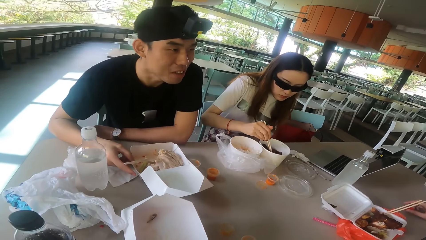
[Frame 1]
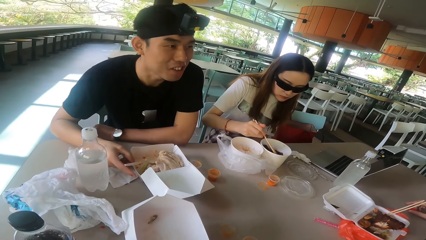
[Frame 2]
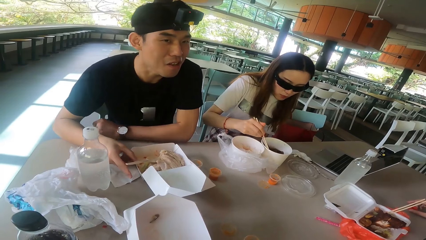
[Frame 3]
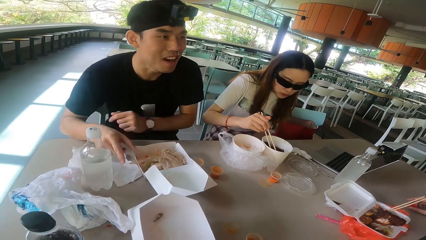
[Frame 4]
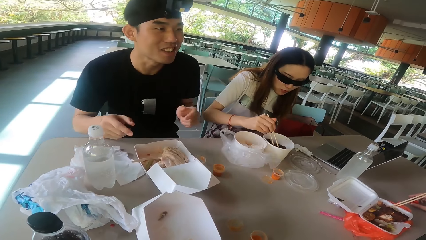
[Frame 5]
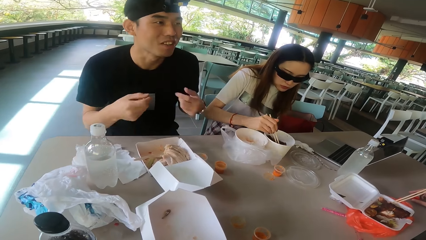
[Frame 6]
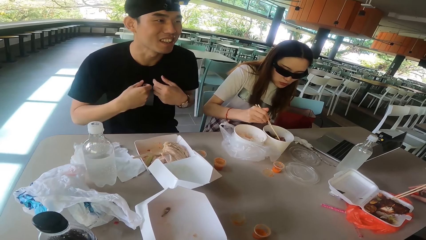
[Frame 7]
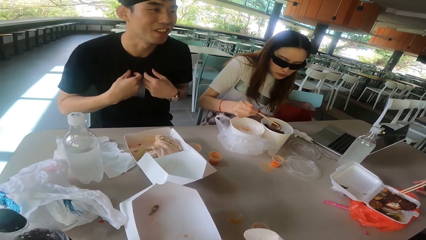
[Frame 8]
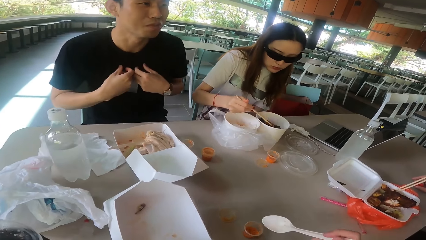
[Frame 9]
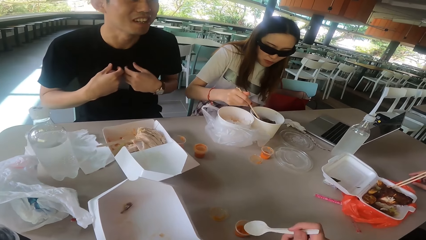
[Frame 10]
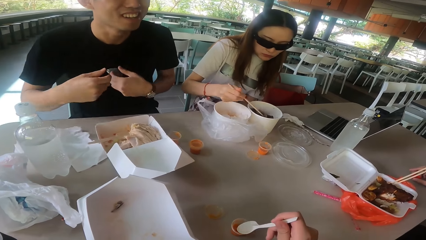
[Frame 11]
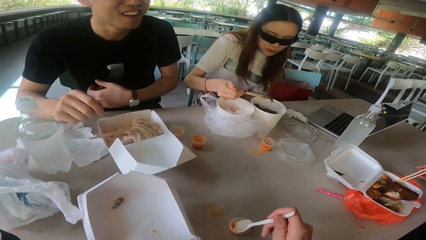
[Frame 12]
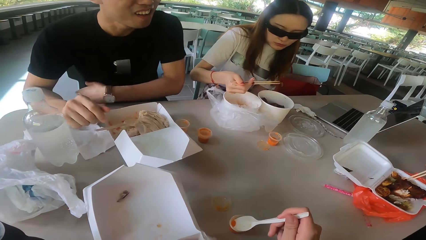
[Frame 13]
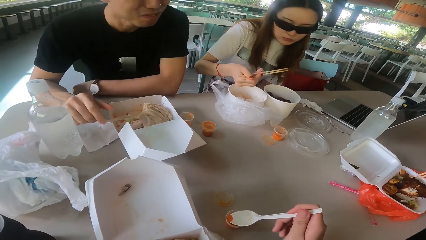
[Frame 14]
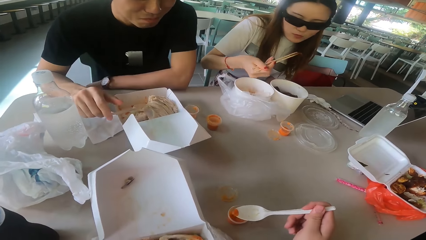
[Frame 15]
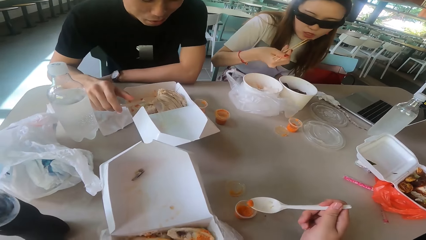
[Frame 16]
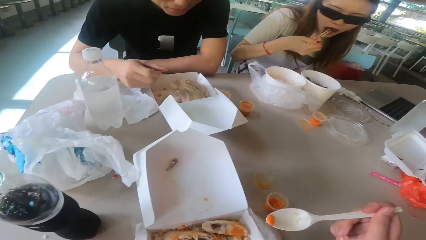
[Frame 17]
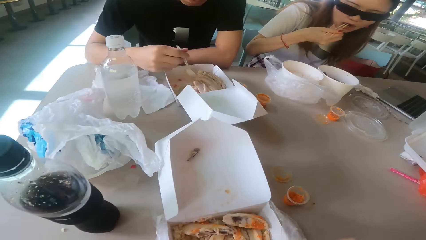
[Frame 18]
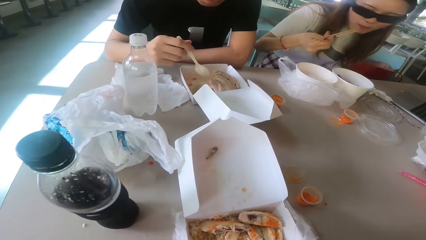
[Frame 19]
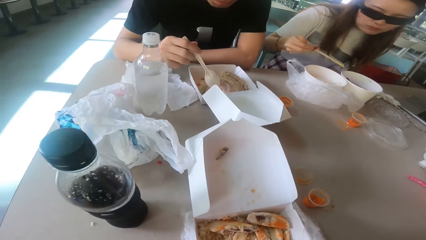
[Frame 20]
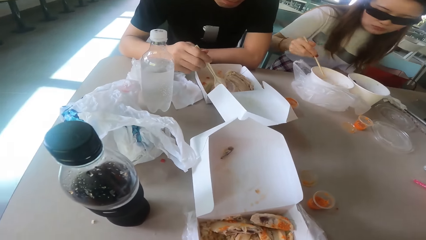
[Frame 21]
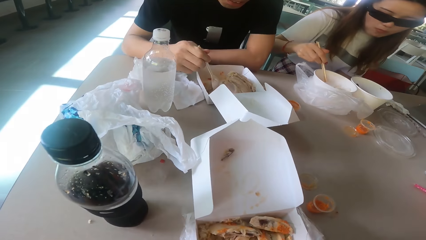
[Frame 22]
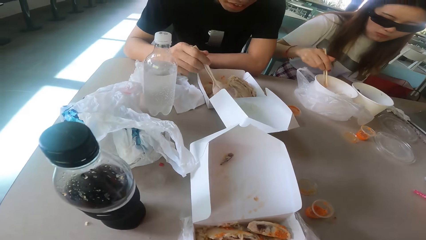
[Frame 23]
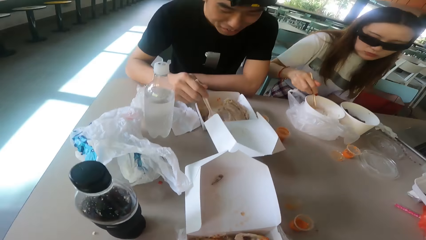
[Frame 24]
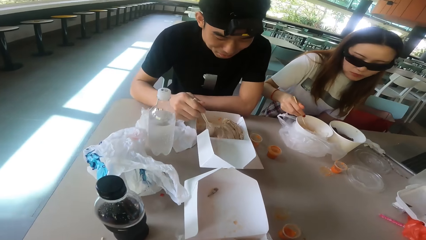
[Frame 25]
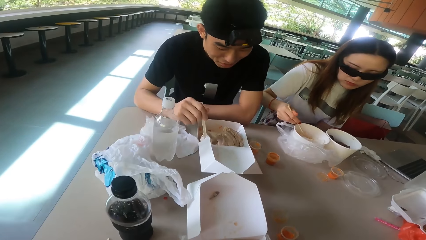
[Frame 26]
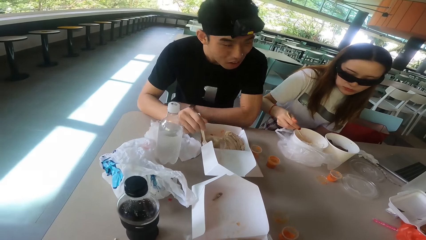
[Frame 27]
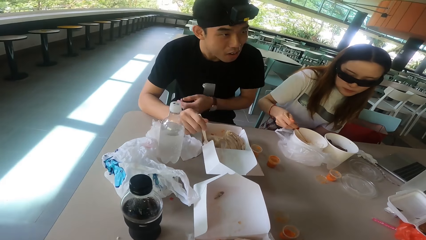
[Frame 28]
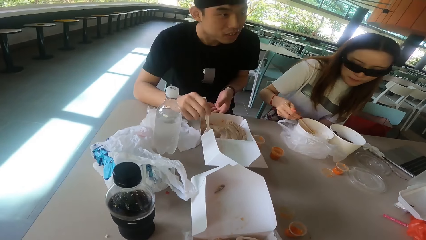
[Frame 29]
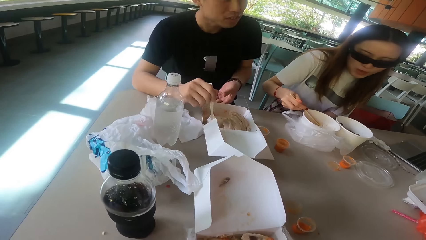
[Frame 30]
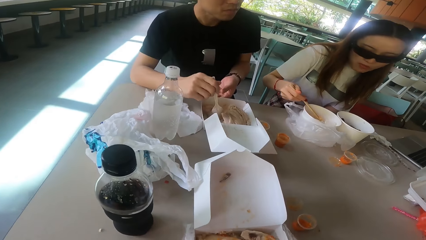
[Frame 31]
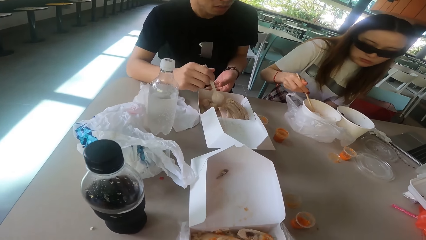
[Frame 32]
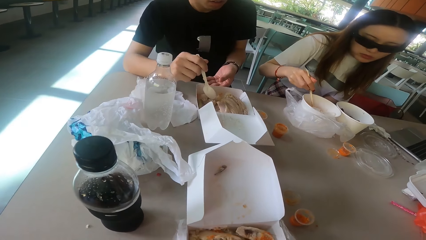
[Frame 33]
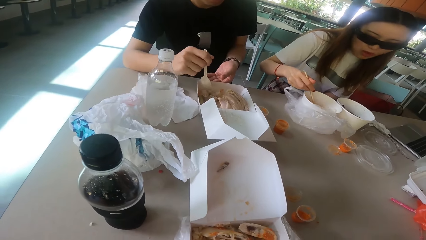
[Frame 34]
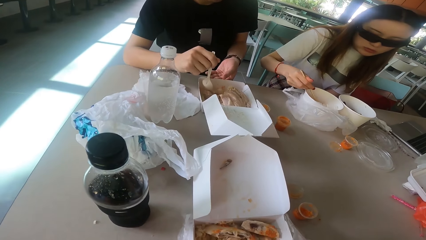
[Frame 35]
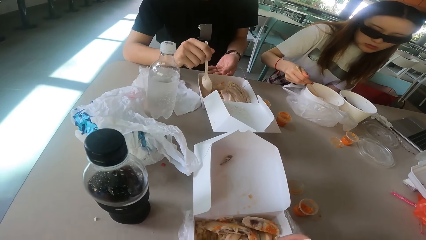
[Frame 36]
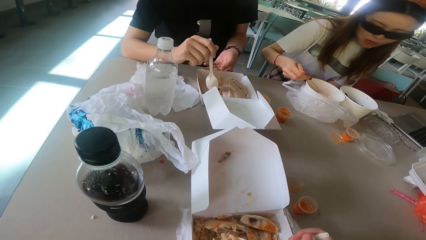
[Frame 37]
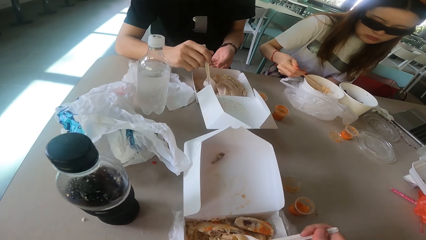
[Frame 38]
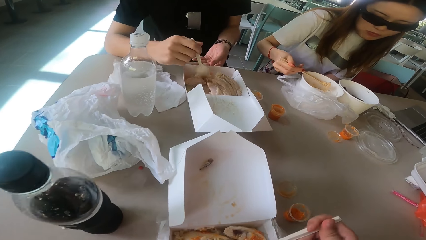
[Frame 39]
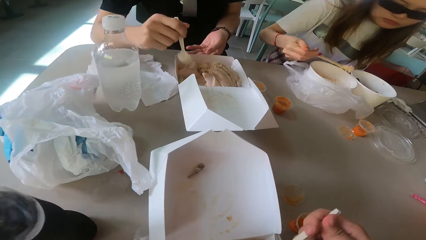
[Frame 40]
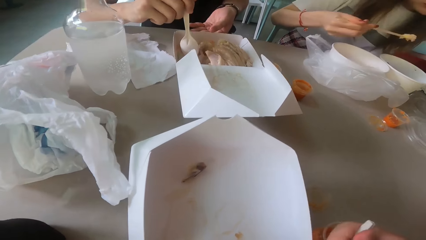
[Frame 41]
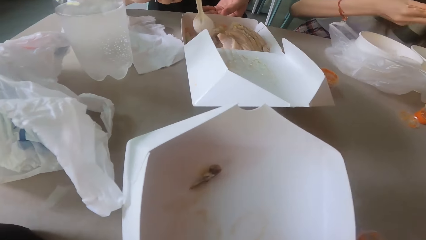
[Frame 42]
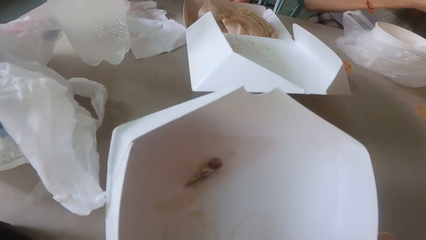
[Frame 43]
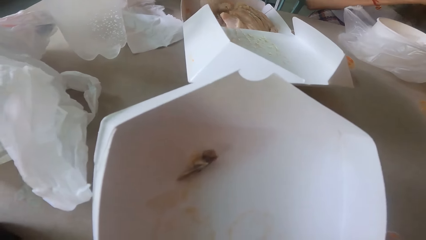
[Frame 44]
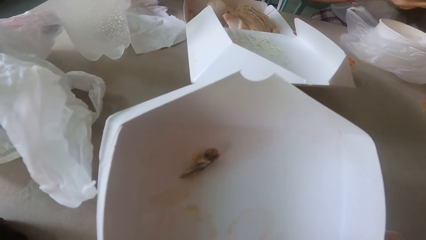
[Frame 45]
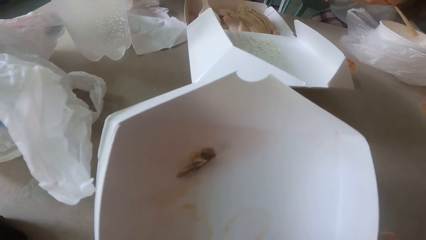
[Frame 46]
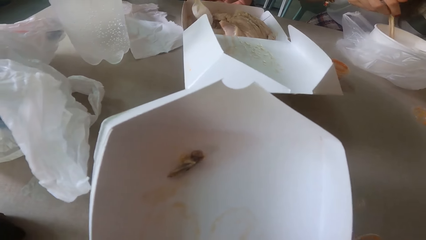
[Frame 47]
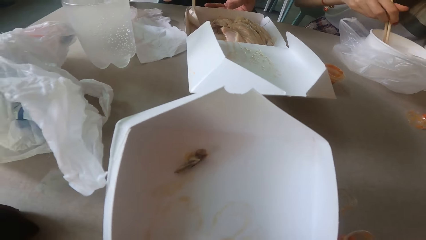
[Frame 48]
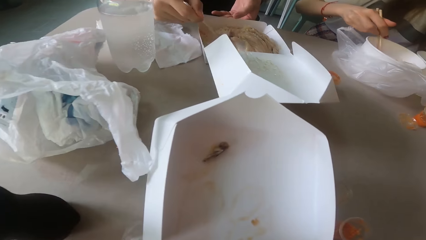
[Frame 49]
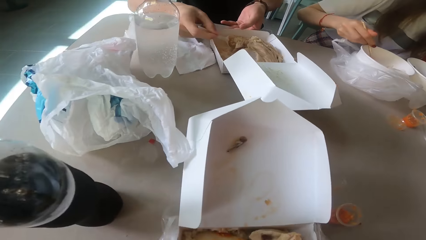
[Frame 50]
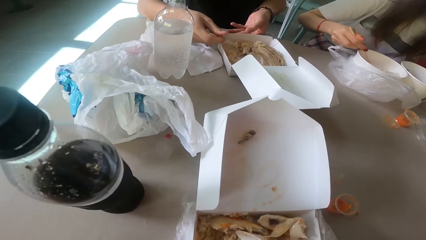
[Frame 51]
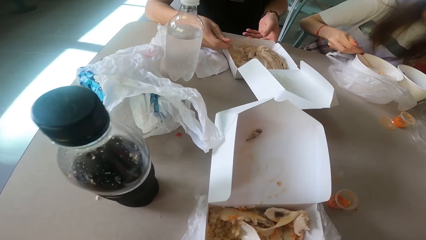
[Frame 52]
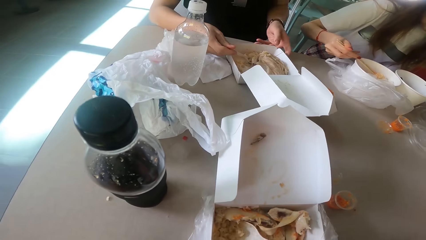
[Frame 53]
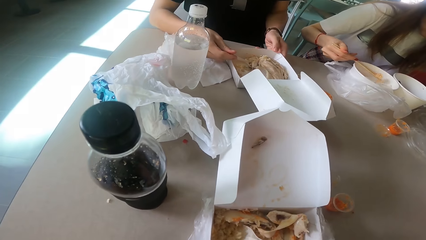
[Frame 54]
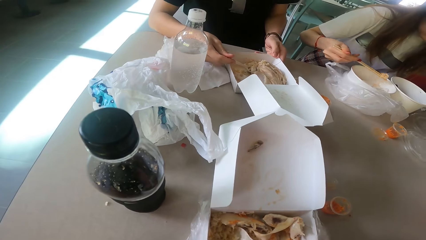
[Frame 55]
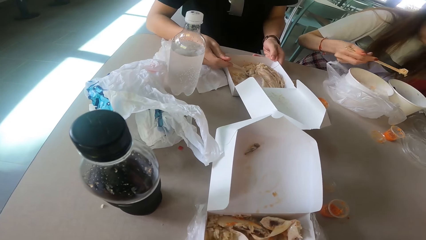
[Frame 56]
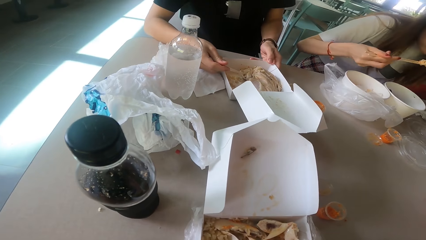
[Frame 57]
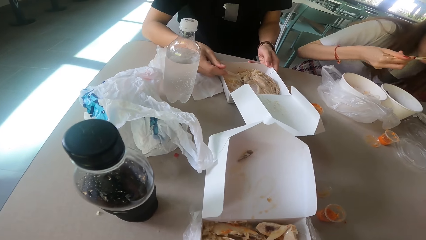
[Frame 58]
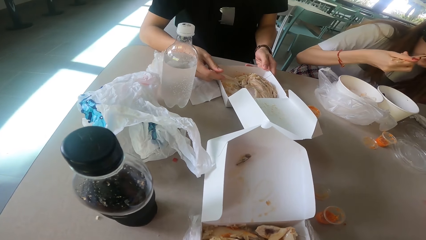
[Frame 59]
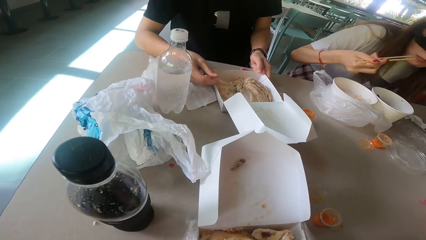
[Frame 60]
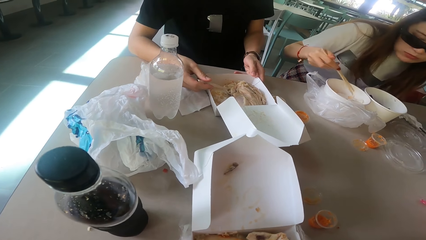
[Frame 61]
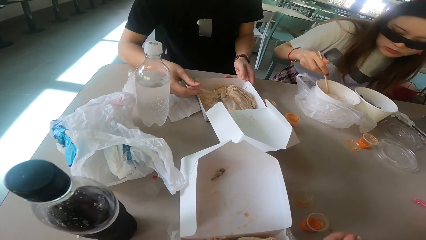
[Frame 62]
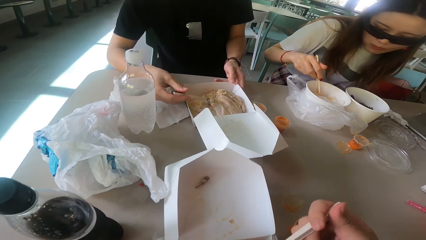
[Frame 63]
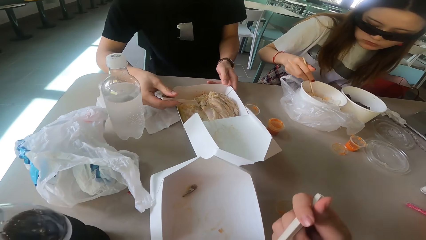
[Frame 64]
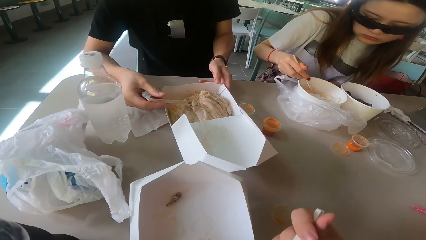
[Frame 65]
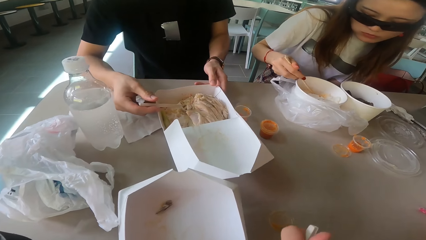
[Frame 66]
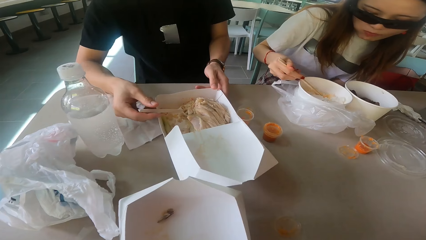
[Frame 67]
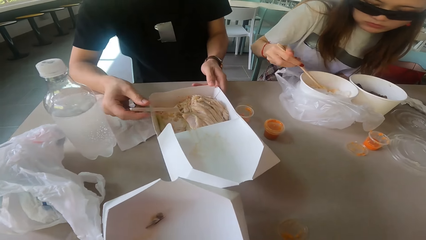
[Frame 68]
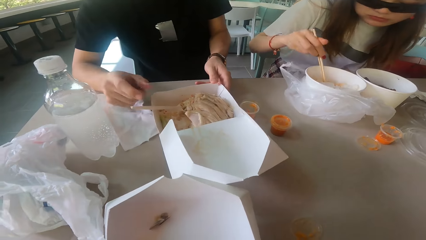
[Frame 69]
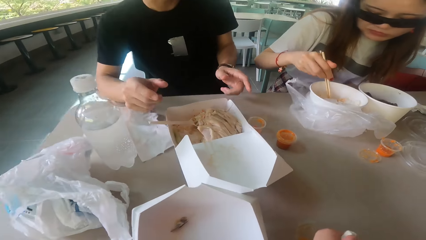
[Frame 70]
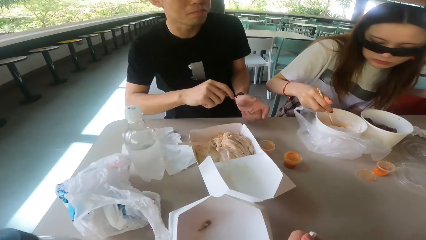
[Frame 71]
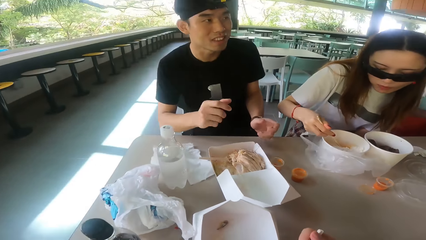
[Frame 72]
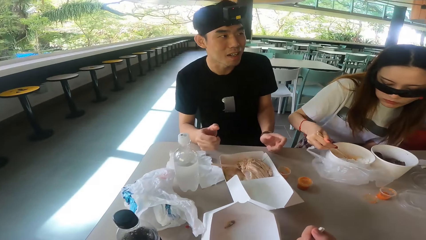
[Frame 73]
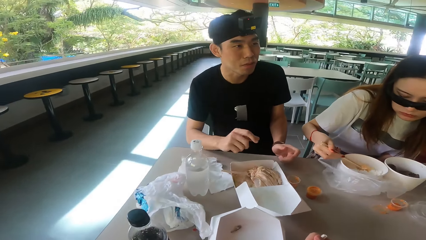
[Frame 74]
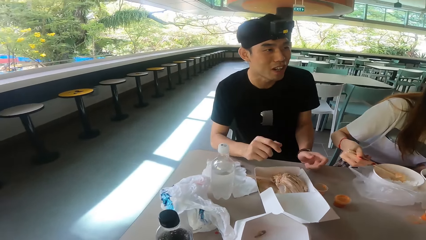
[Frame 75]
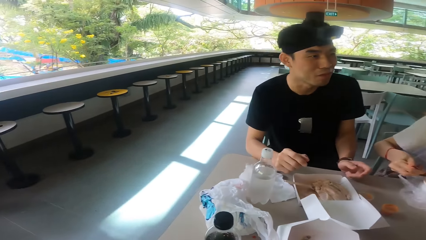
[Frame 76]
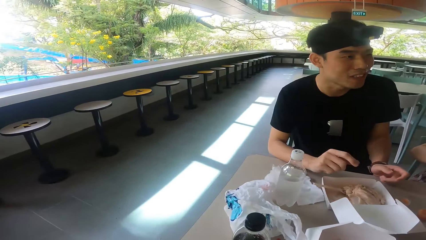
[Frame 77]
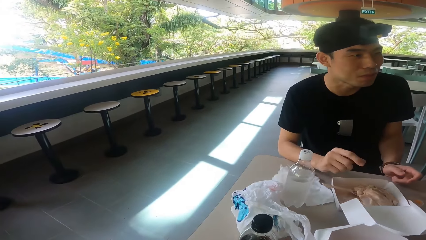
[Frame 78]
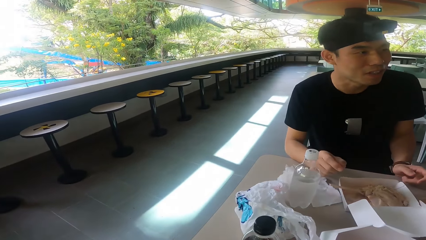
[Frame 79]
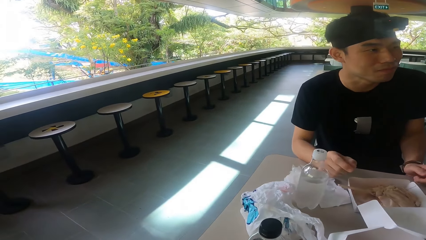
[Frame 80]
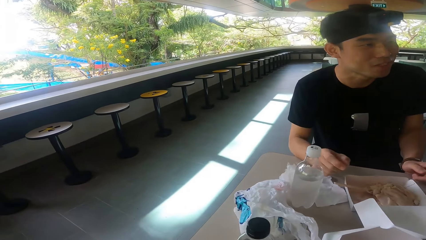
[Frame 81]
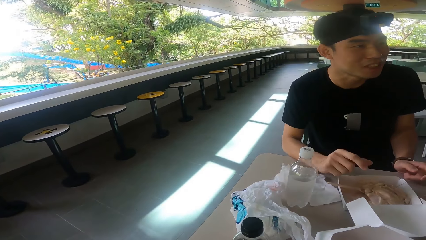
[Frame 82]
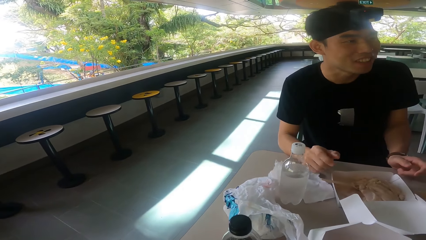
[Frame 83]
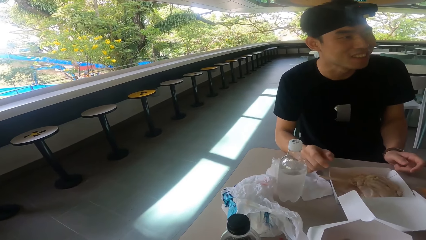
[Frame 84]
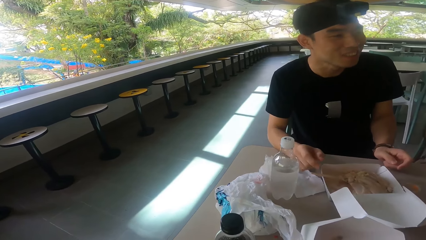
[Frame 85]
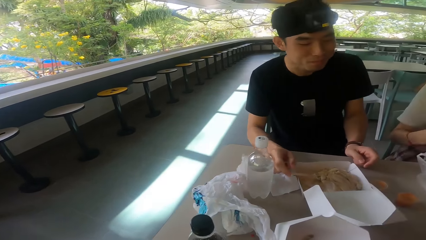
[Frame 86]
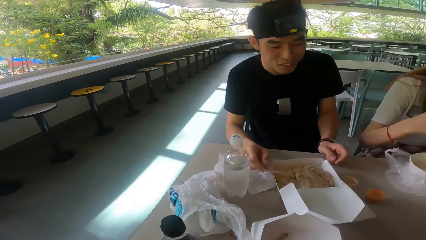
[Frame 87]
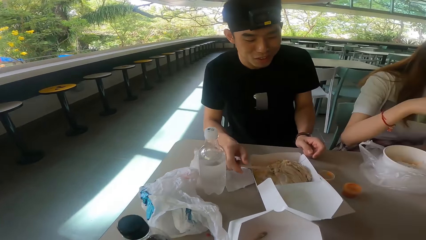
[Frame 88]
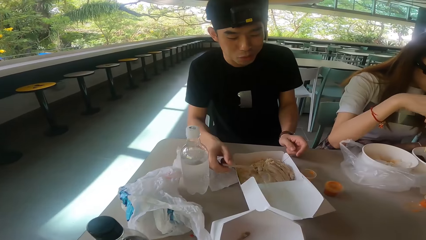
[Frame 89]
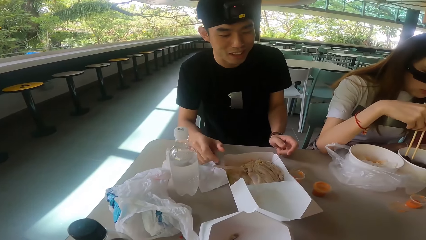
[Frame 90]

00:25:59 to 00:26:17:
A man talks. The man moves the hands. A woman picks the food. The camera wearer scoops soup with a spoon. The woman eats the food. The man scoops the food. The camera wearer eats with the spoon. They look around. The man scoops the ball. The woman eats the food. The camera wearer eats the food. The man moves the hand. A man talks to another man. The woman scoops the food. The first man moves the hand.
